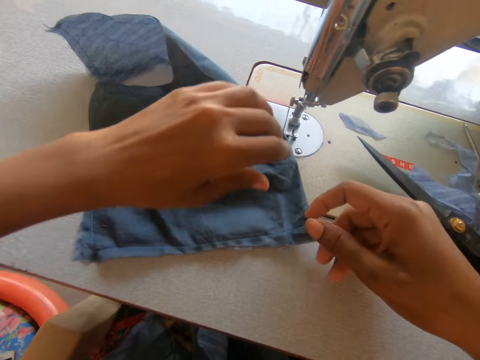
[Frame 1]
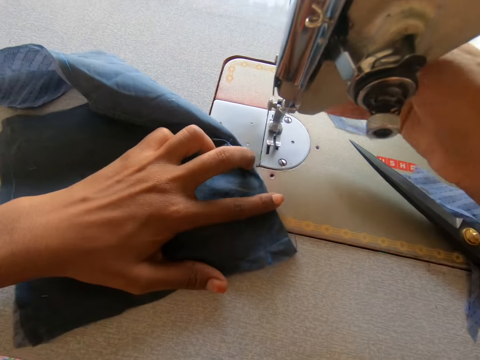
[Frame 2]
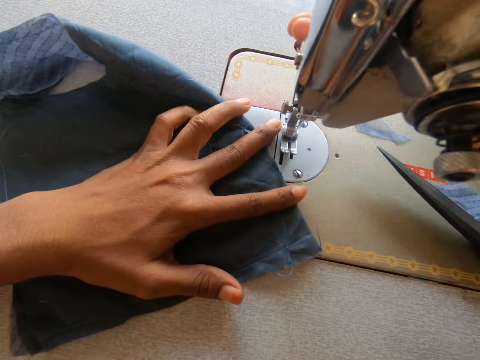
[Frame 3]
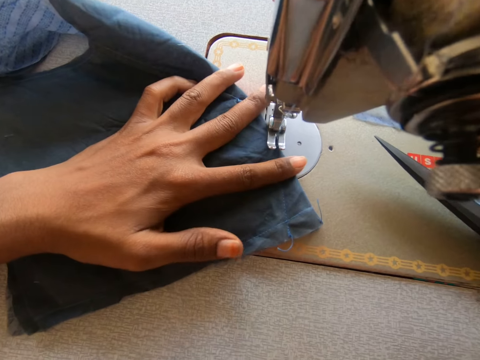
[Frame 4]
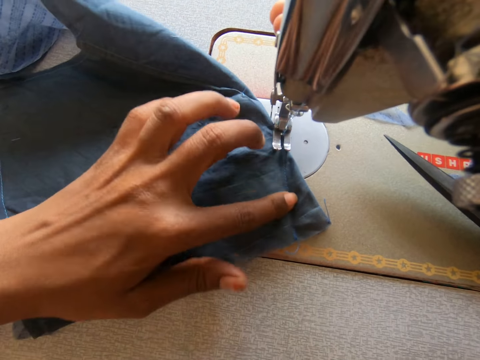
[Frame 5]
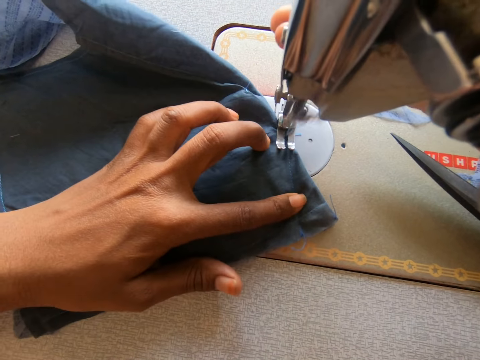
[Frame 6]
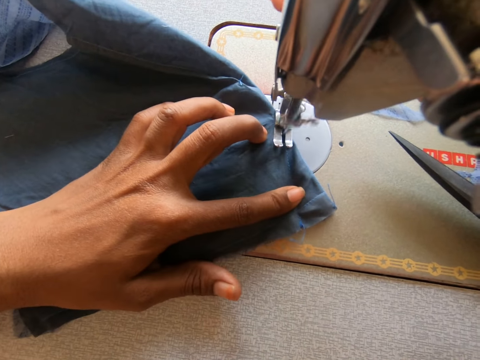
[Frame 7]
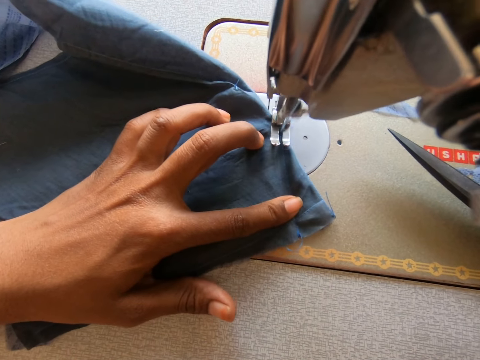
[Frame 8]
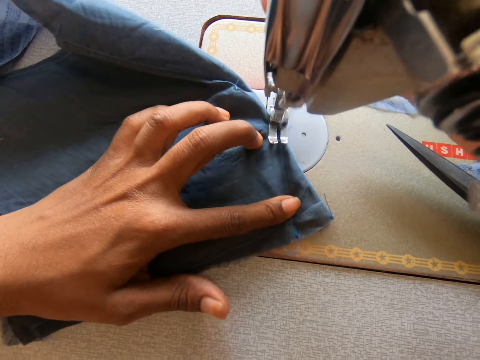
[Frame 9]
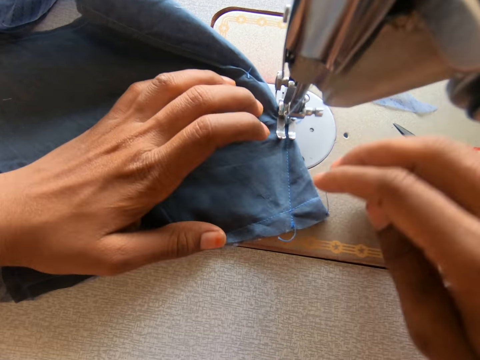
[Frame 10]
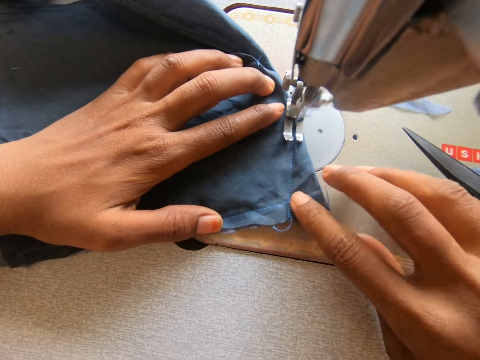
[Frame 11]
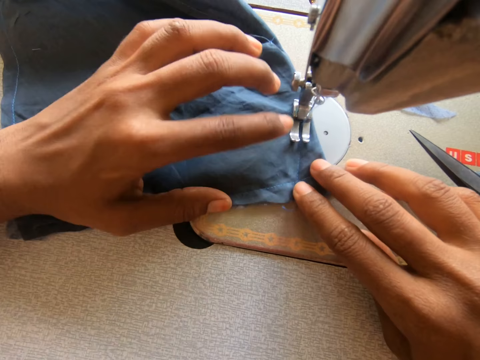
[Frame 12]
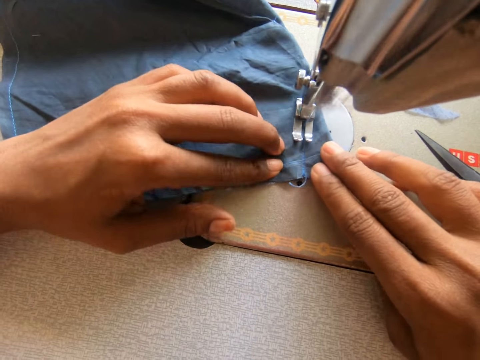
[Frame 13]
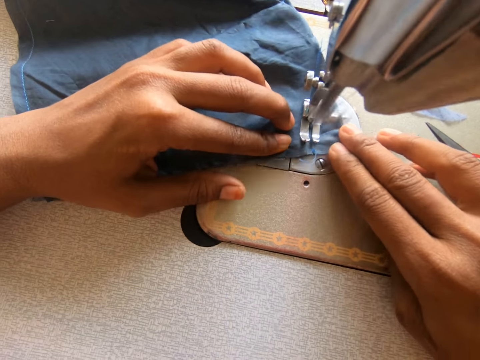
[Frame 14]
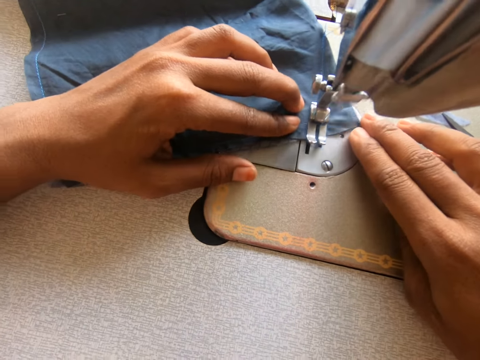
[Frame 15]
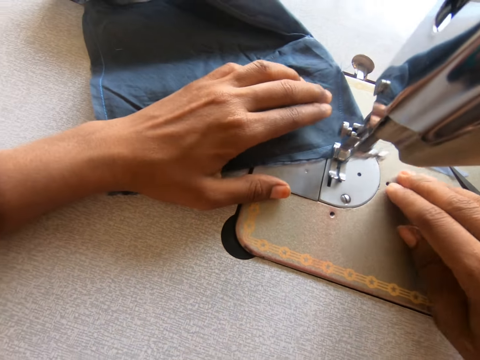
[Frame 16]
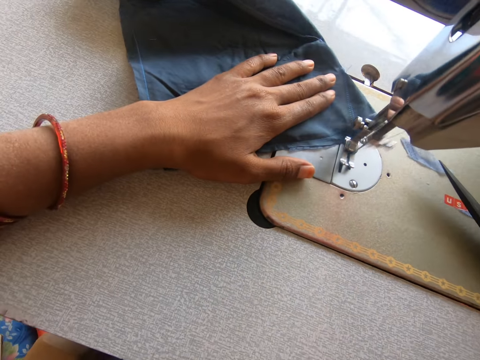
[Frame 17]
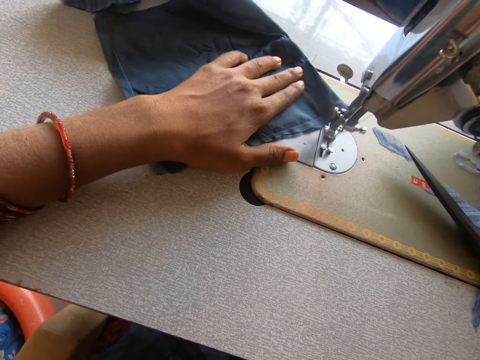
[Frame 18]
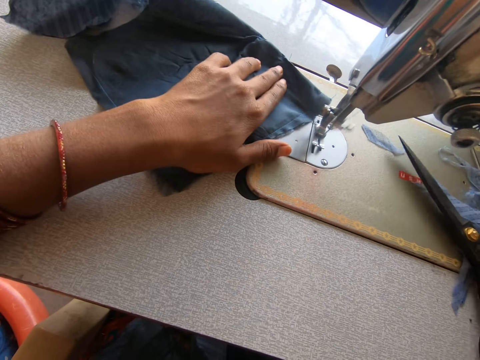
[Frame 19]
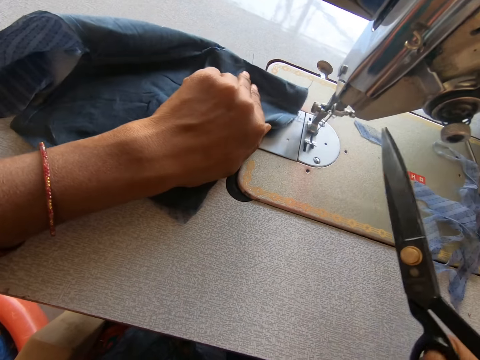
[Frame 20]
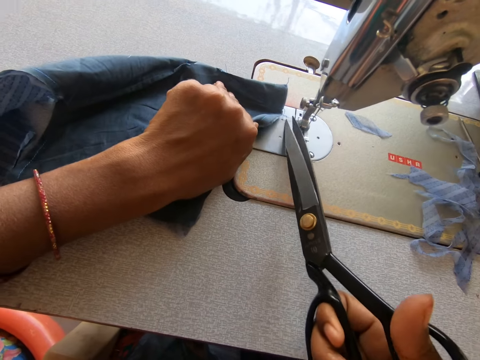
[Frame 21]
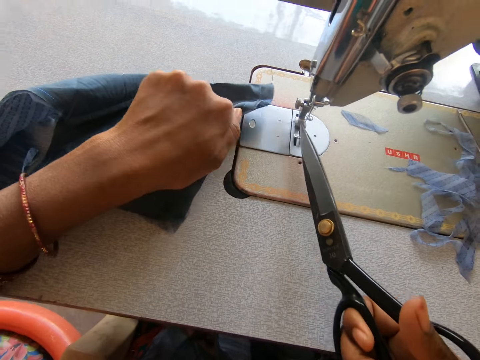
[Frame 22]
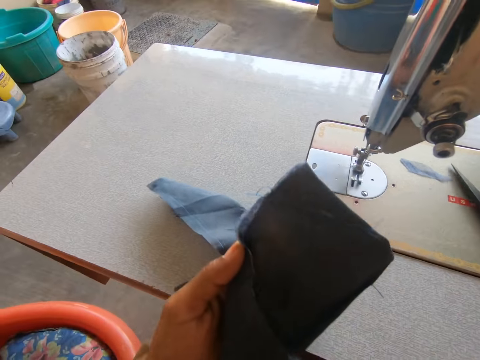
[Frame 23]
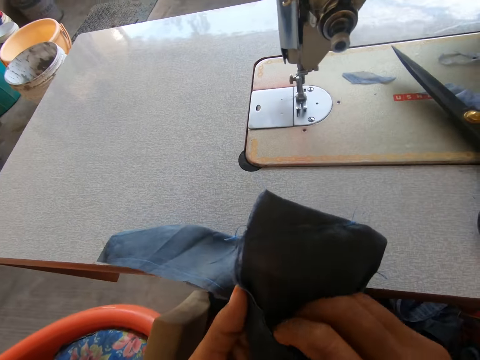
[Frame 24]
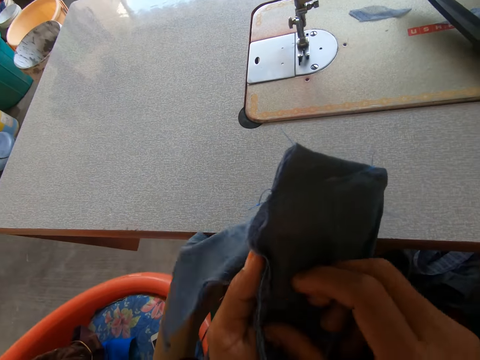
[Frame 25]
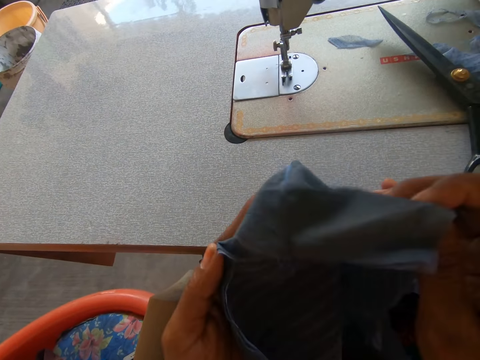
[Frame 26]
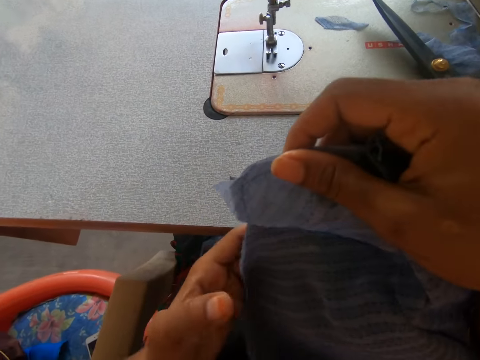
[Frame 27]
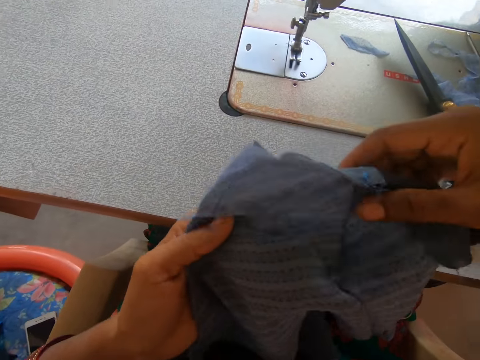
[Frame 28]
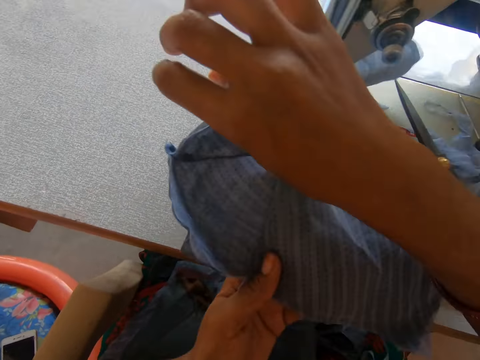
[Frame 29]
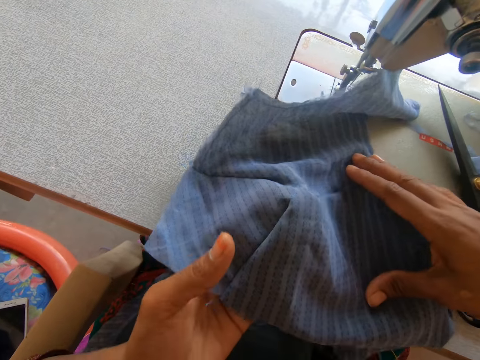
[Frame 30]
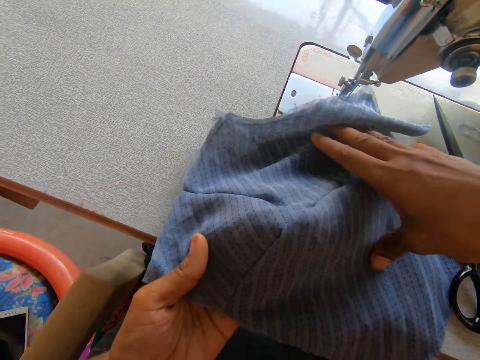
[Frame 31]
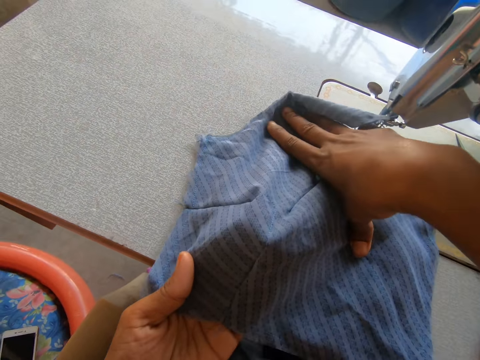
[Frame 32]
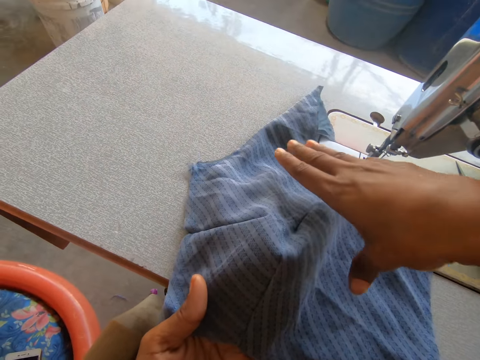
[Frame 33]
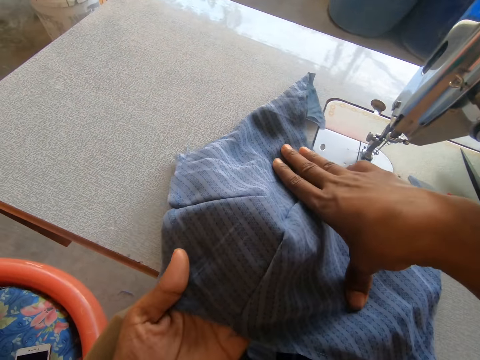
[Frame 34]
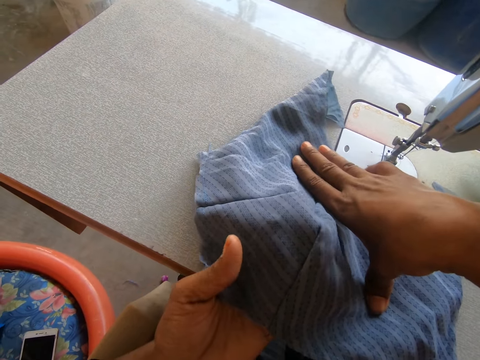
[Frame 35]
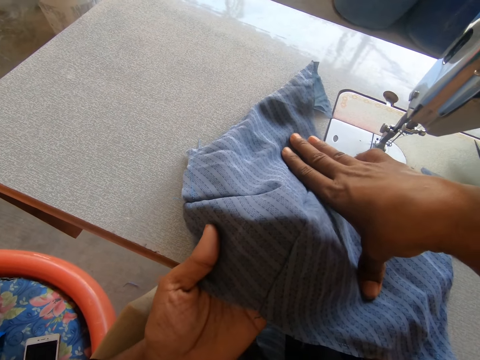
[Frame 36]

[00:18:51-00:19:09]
The camera wearer puts down the piece of cloth. They press the pressure bar lifter. They sew the piece of cloth with a sewing machine. They take the scissors. They cut the thread with the scissors. They put down the scissors. They spread the piece of cloth. They put the piece of cloth on the machine. They straighten the piece of cloth on the sewing machine.

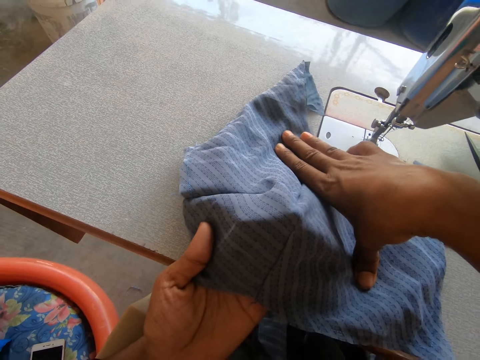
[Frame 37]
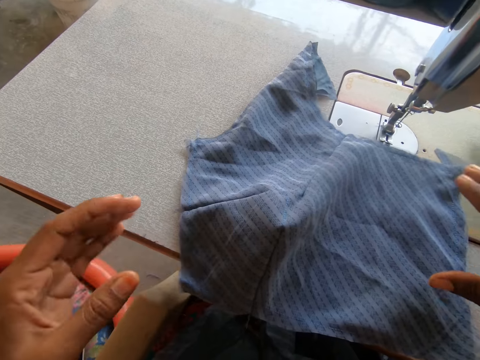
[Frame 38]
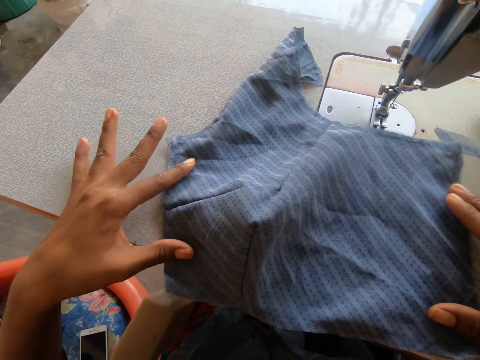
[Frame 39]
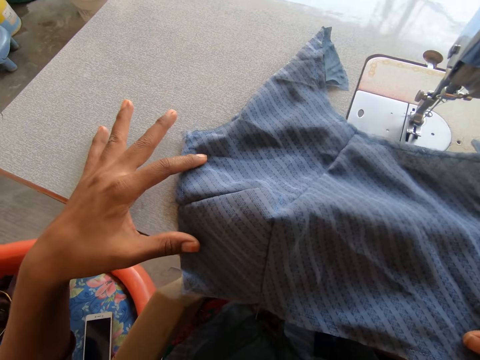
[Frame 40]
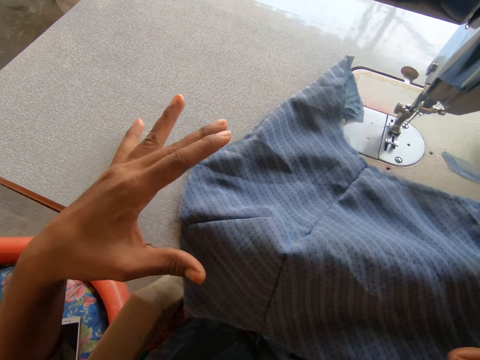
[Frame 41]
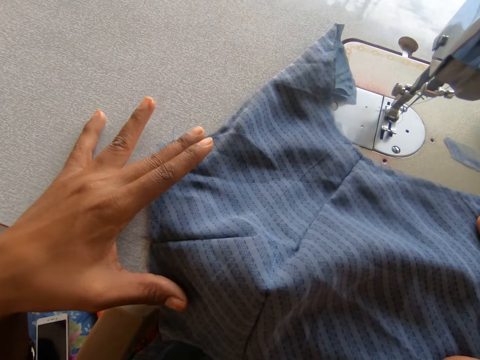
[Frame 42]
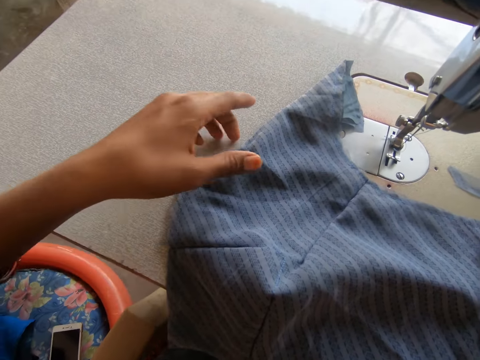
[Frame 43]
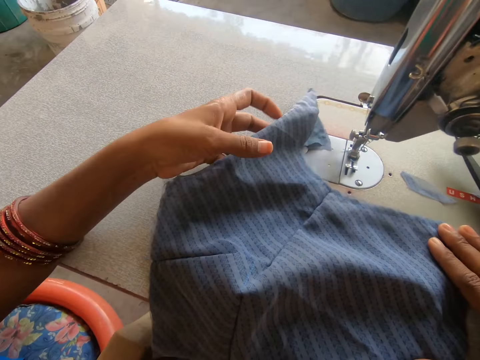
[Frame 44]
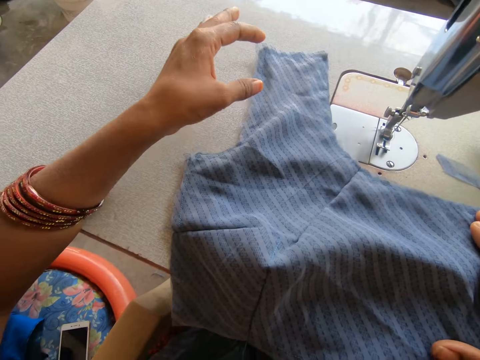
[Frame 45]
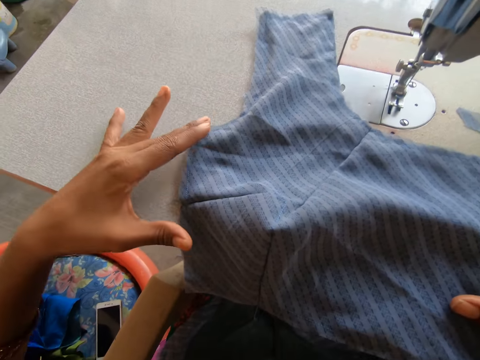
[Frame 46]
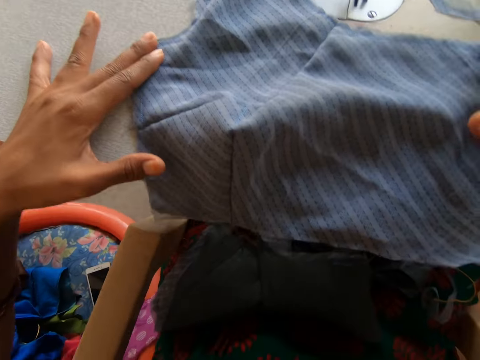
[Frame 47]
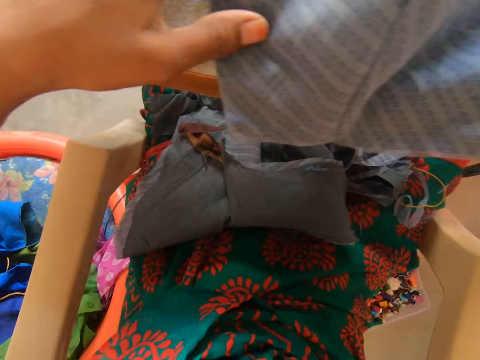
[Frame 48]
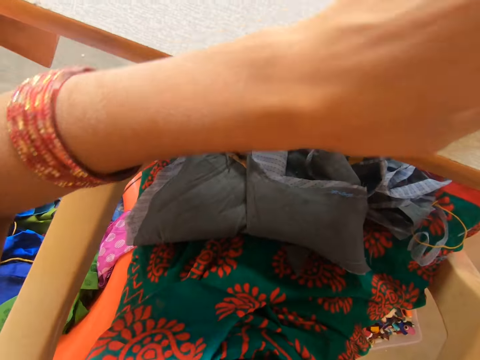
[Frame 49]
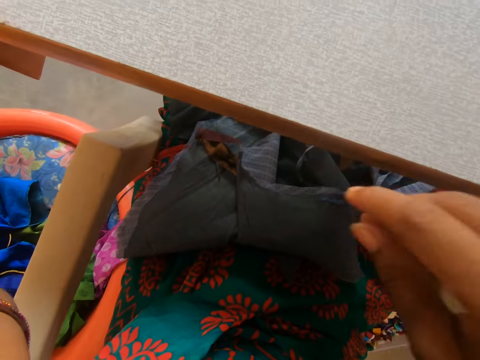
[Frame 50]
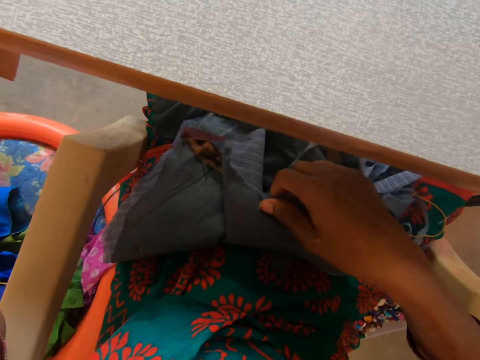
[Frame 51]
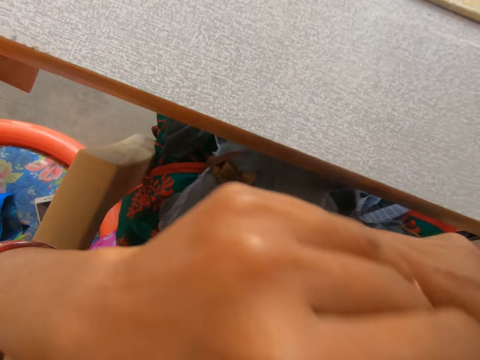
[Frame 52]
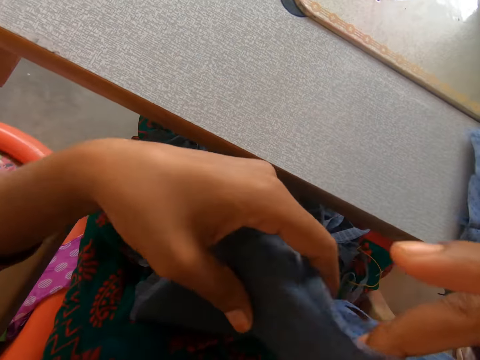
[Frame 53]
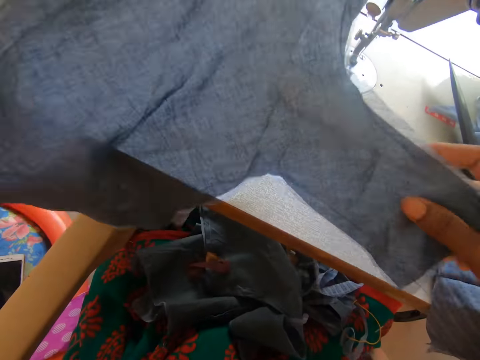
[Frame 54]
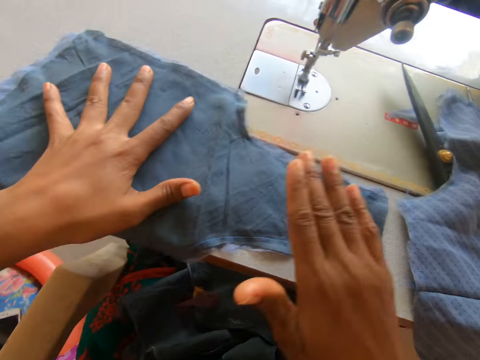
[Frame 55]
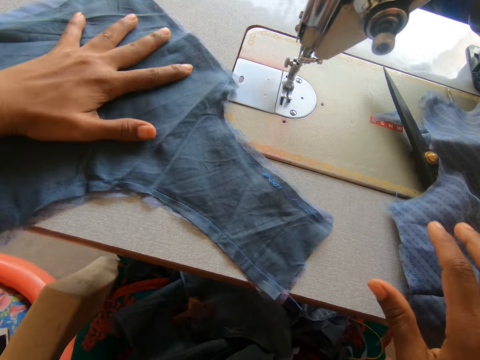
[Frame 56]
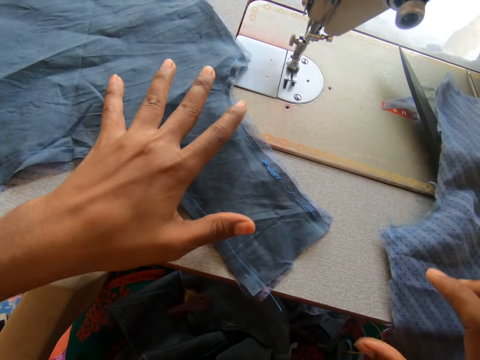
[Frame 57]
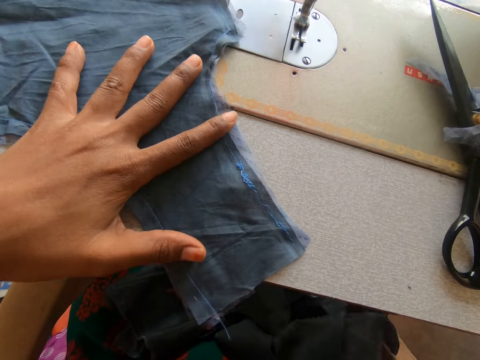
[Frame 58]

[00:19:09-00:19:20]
The camera wearer spreads the piece of cloth. She moves the piece of cloth. She picks up the piece of cloth on her lap. She puts the piece of cloth on the table.
